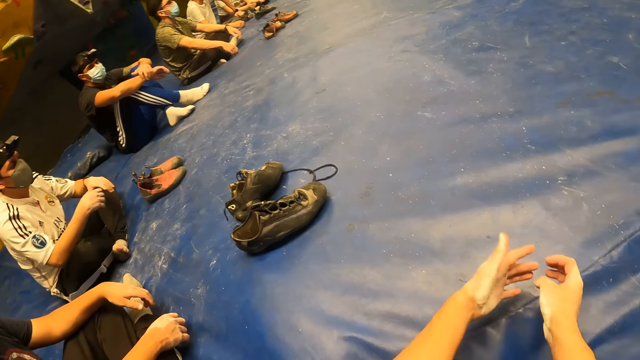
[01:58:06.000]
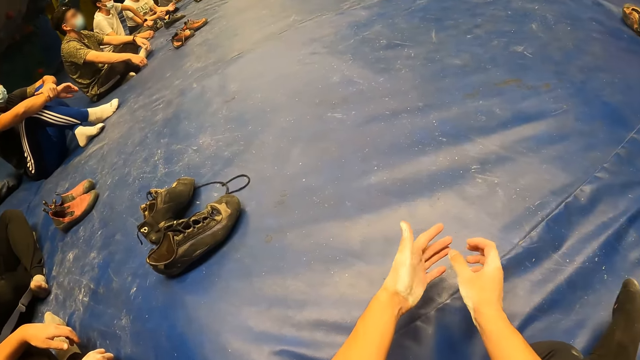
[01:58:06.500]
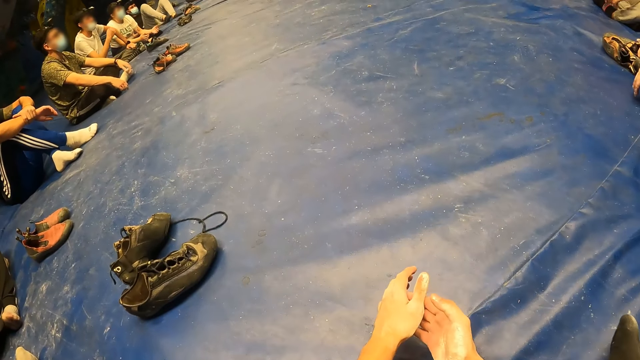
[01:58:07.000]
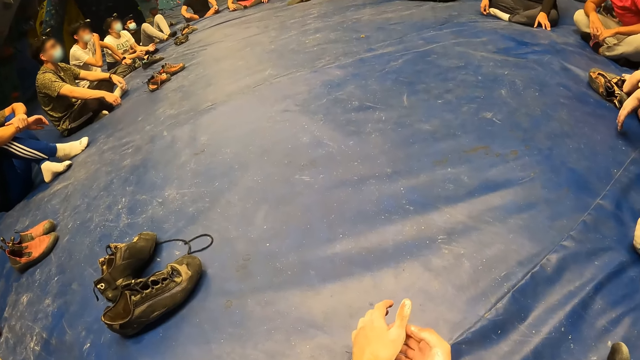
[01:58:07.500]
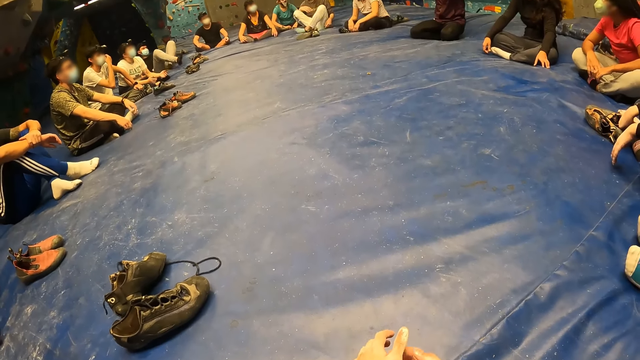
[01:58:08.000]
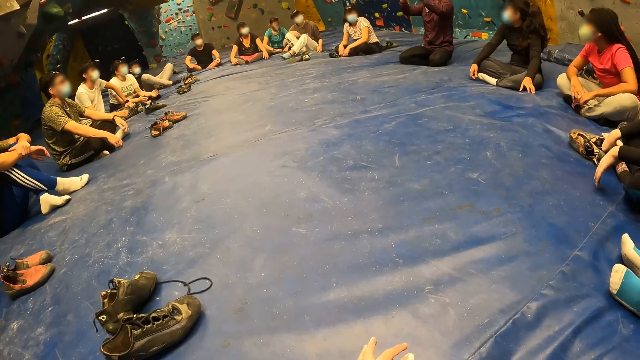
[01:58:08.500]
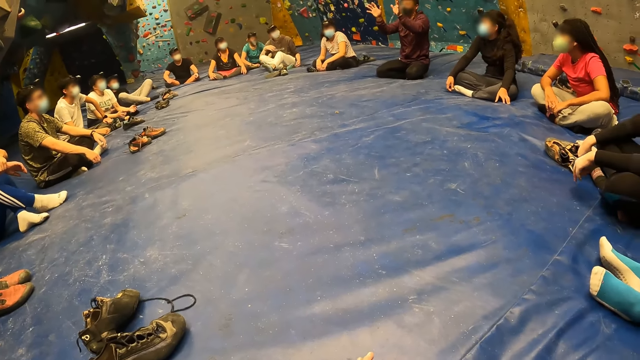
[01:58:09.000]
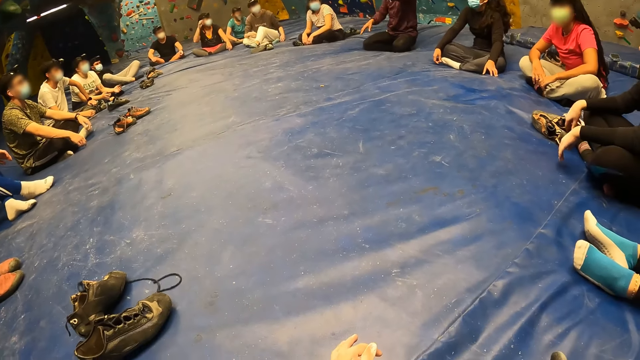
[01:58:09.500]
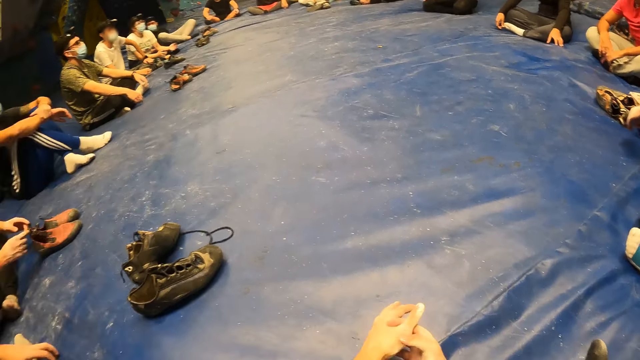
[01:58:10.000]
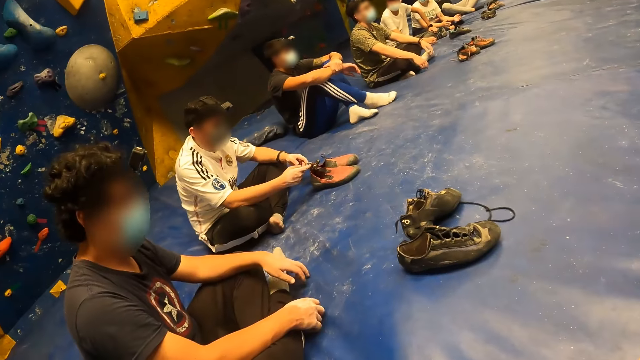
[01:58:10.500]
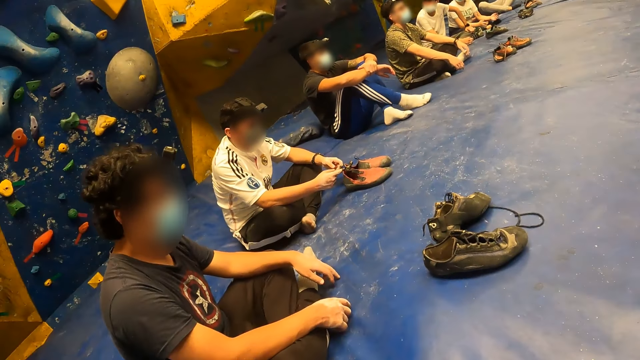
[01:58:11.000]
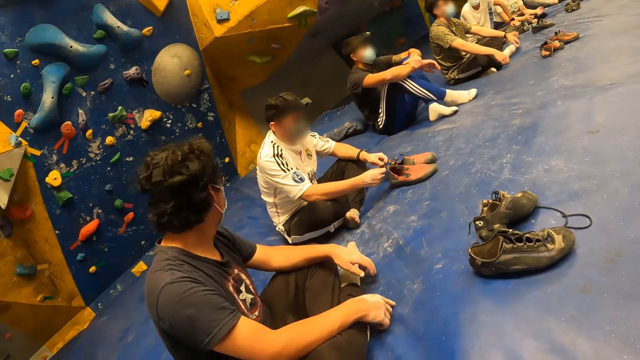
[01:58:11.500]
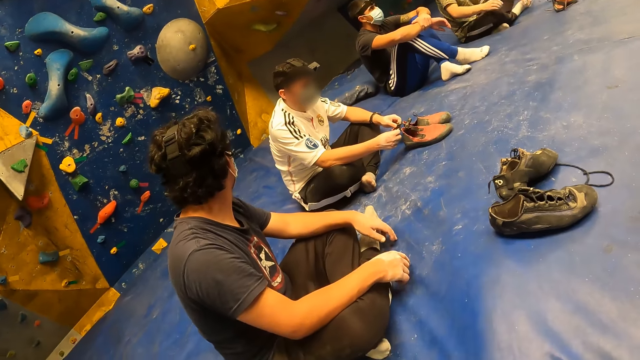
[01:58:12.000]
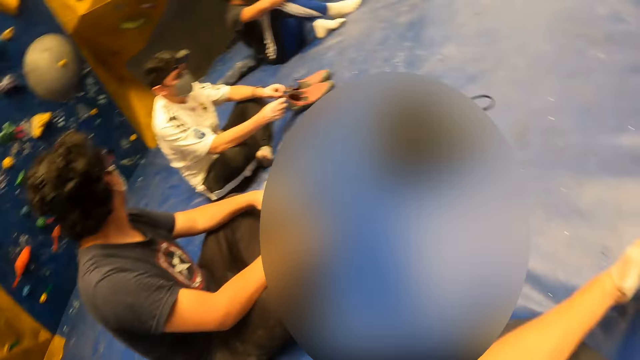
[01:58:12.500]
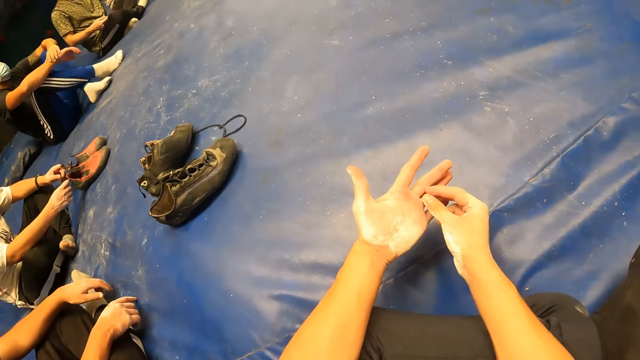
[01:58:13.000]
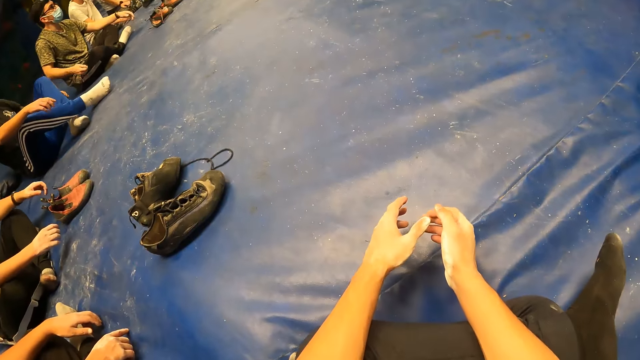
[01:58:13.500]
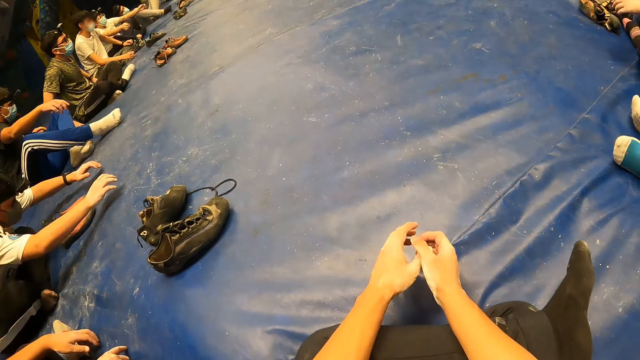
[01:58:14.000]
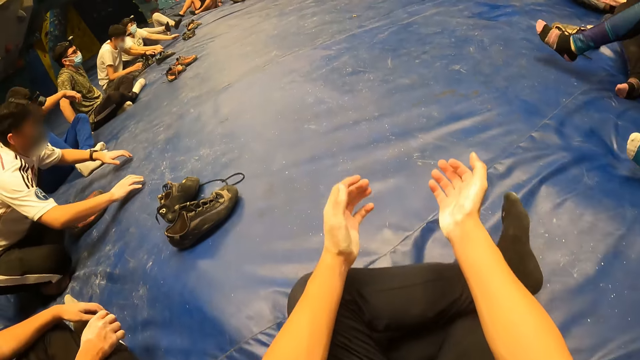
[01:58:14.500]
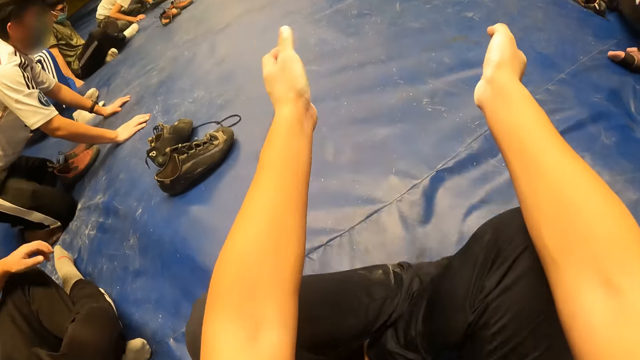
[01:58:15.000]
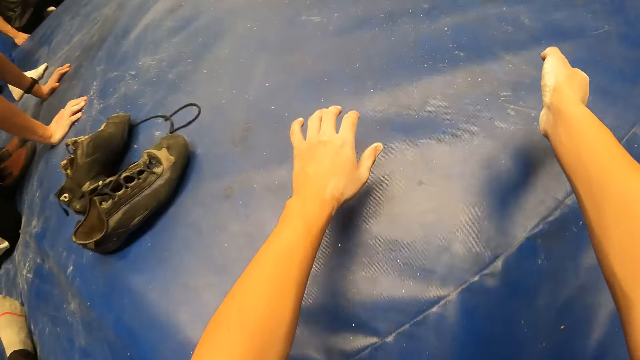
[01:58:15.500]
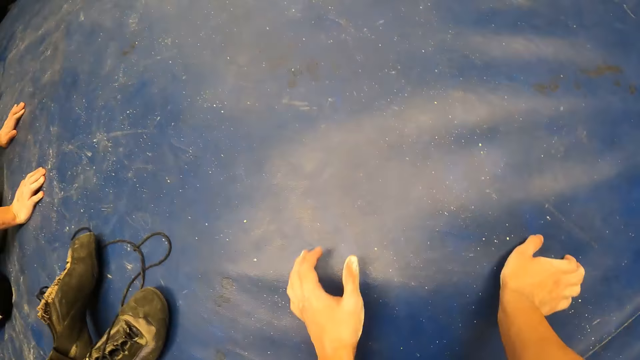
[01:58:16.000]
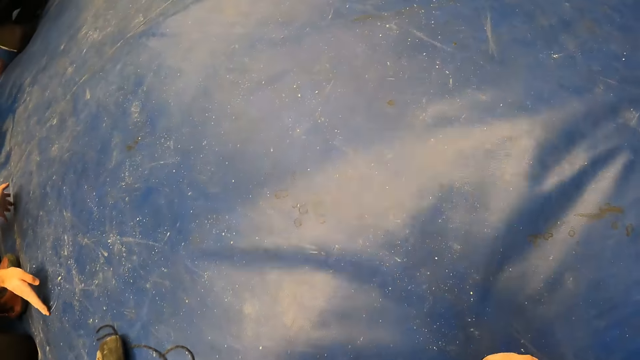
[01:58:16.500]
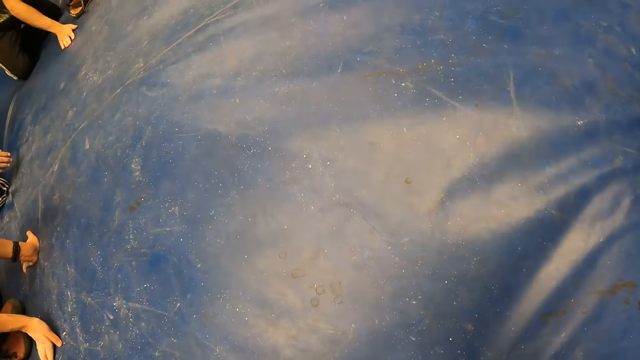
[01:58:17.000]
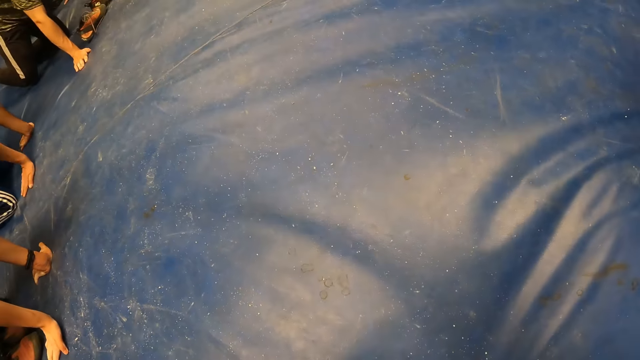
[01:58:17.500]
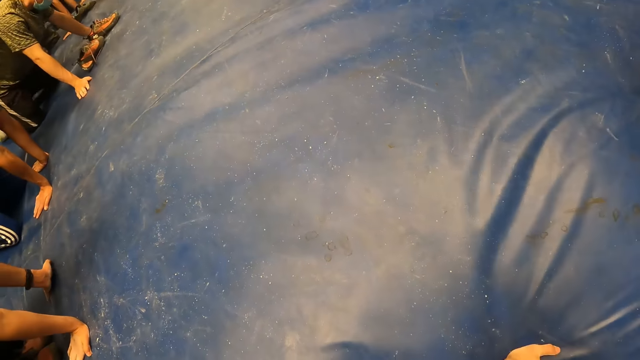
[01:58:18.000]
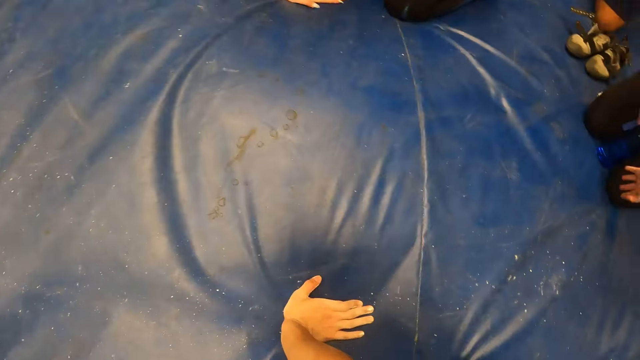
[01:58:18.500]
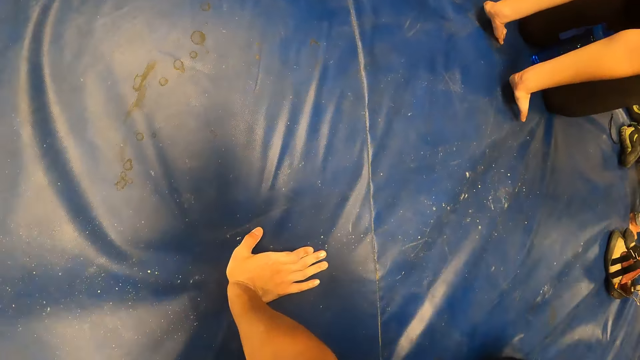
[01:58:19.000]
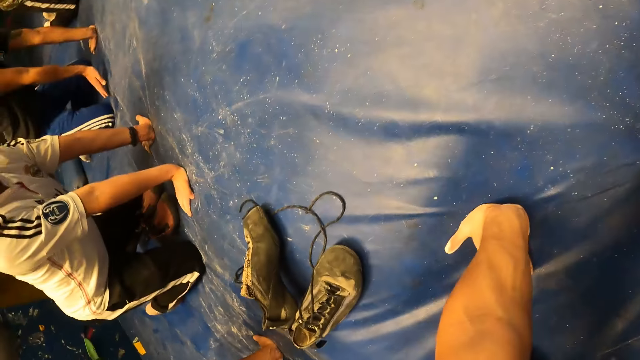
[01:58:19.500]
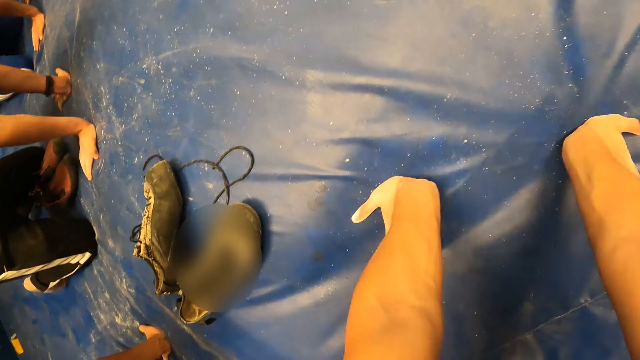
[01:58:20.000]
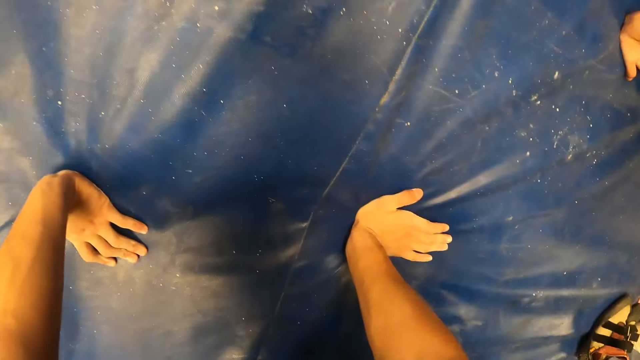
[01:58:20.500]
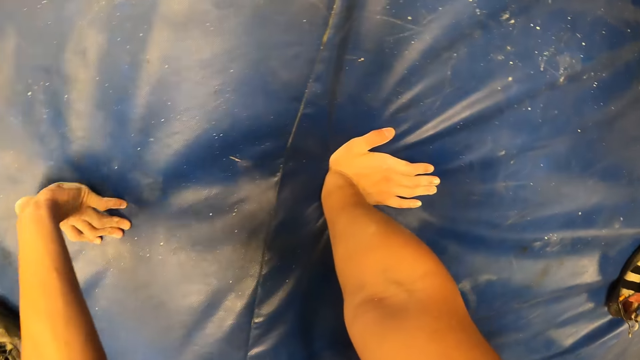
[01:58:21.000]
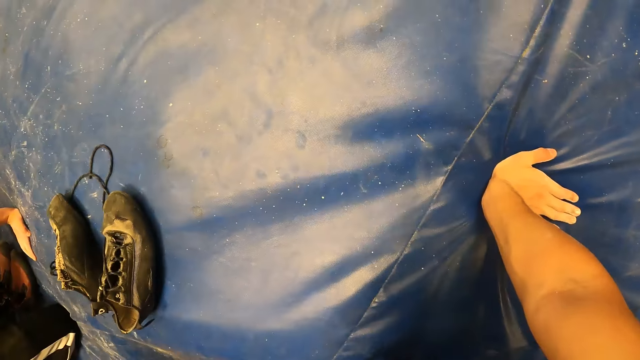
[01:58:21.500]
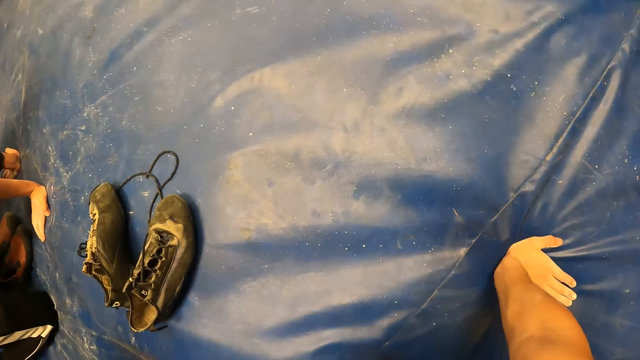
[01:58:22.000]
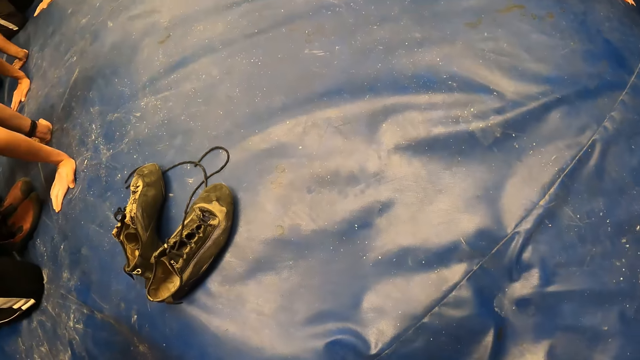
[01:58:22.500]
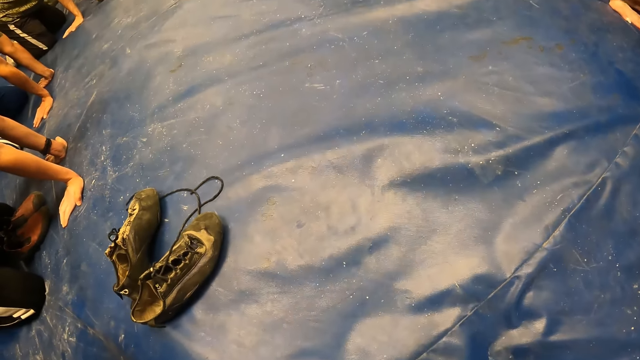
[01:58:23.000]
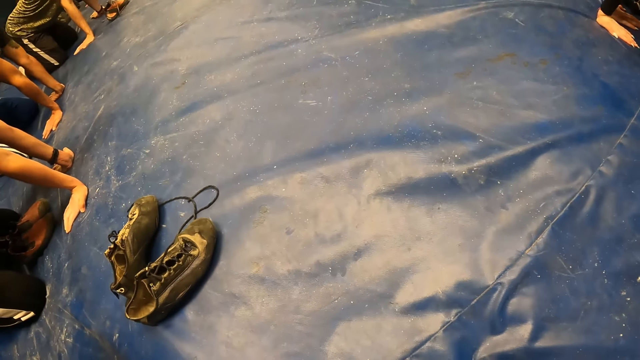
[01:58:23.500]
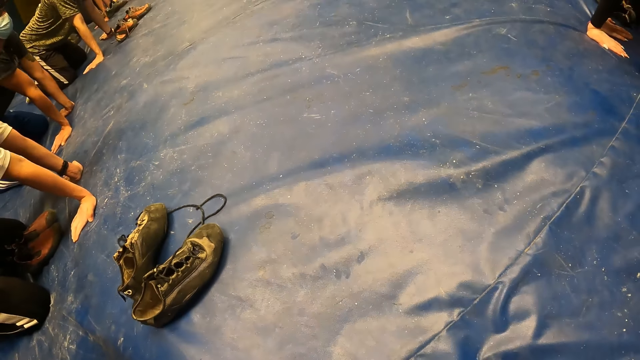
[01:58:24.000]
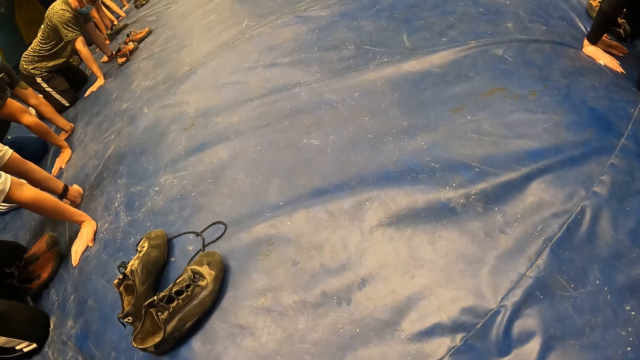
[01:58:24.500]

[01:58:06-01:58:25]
A man interacts with the group of people. The camera wearer looks around. They exercise with the group of people. They touch down with hands. They look around.

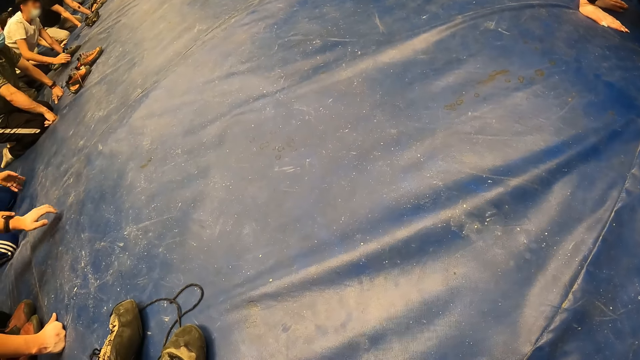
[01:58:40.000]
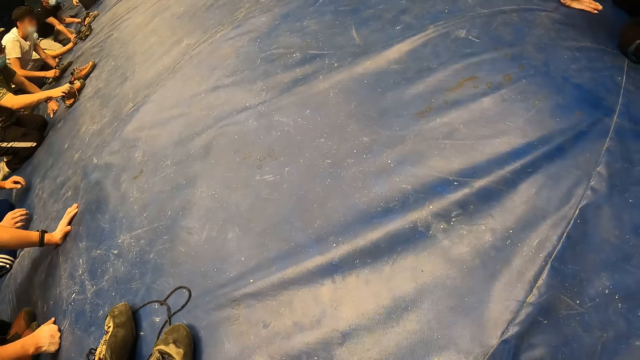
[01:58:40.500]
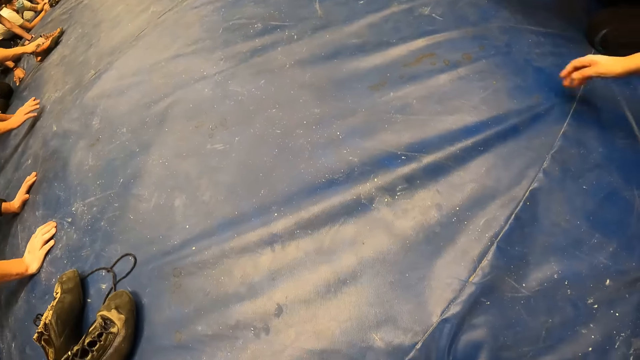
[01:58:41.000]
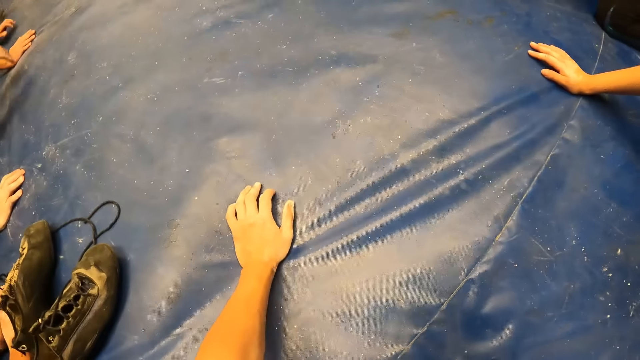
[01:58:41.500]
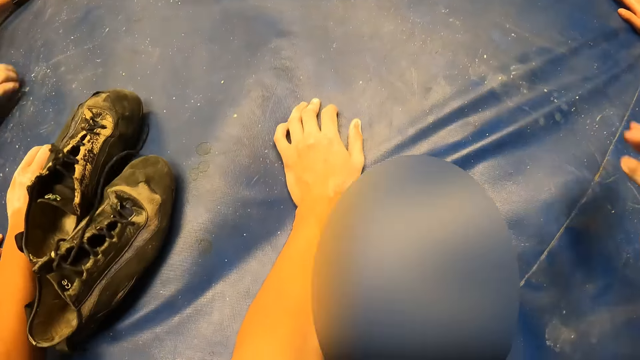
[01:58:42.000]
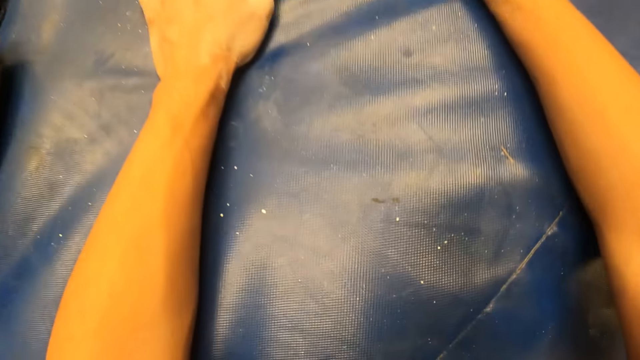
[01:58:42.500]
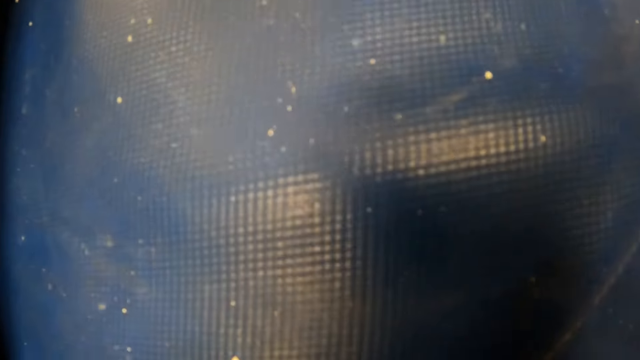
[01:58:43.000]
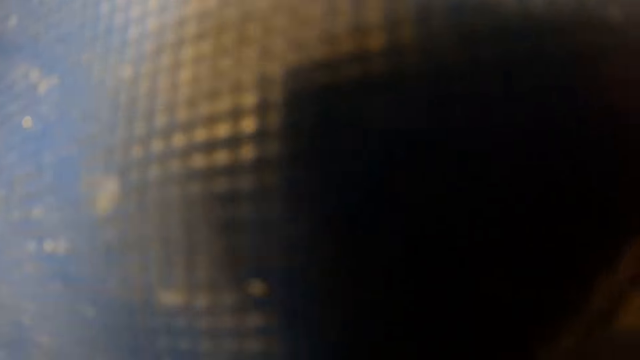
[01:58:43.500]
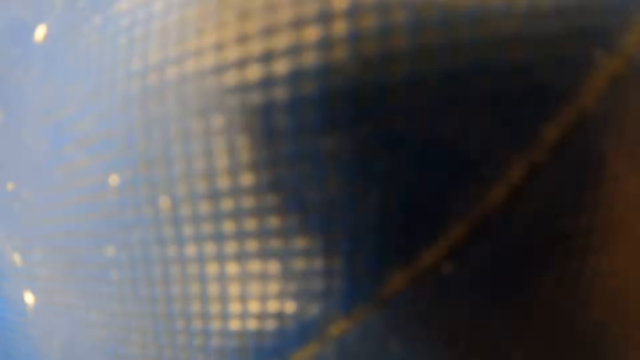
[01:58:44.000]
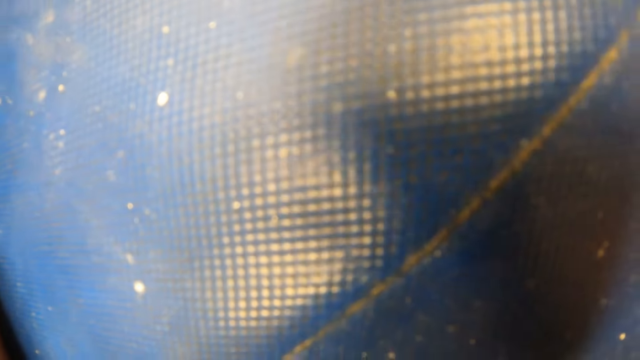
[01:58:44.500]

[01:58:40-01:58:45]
The camera wearer touches down with hands.
